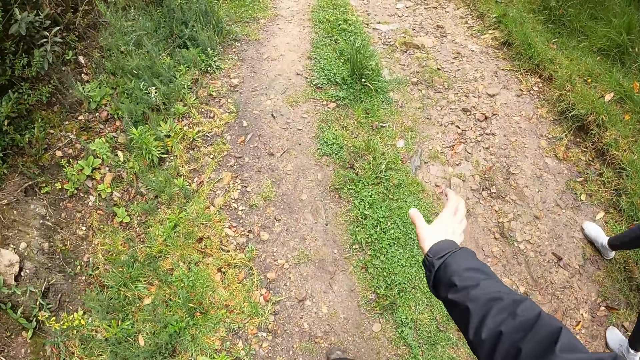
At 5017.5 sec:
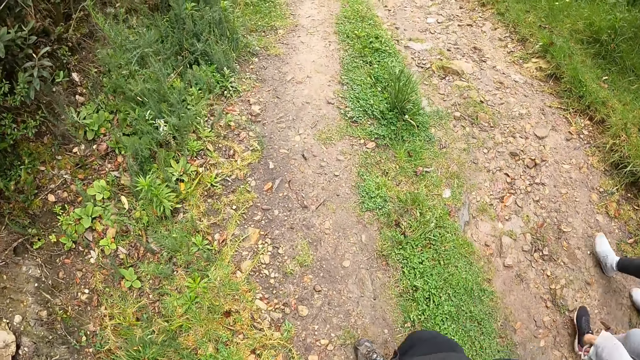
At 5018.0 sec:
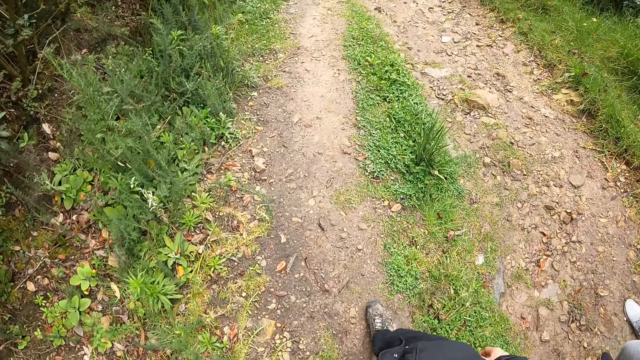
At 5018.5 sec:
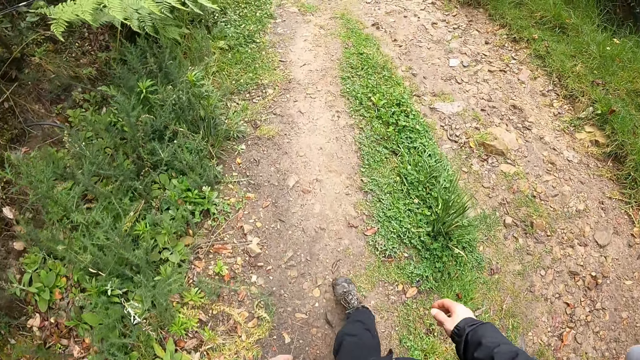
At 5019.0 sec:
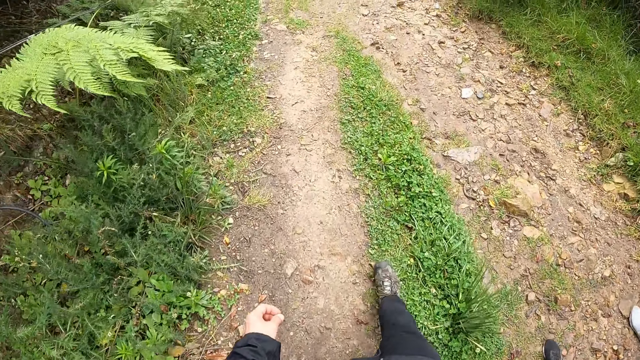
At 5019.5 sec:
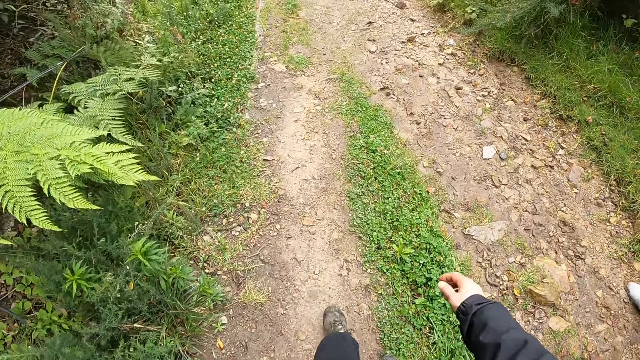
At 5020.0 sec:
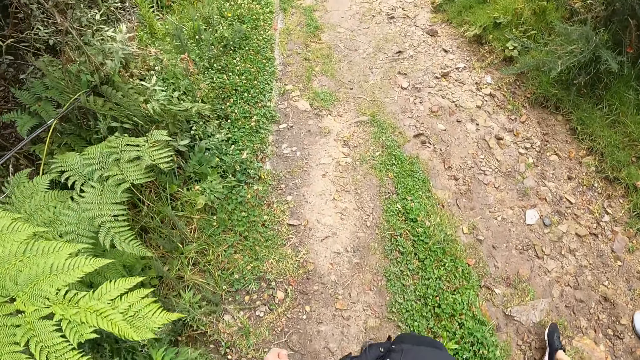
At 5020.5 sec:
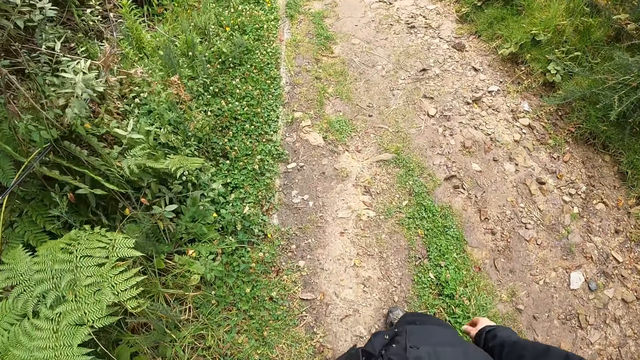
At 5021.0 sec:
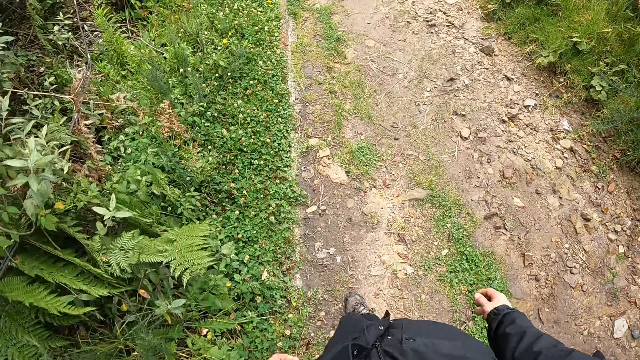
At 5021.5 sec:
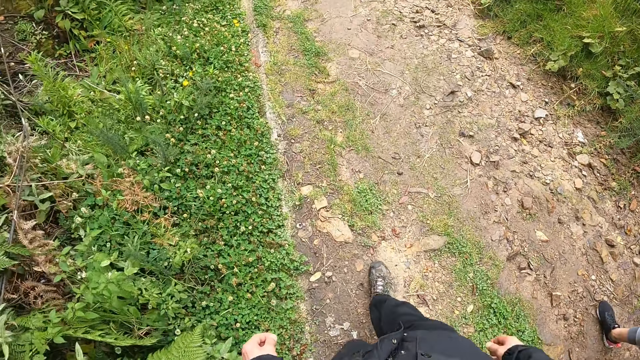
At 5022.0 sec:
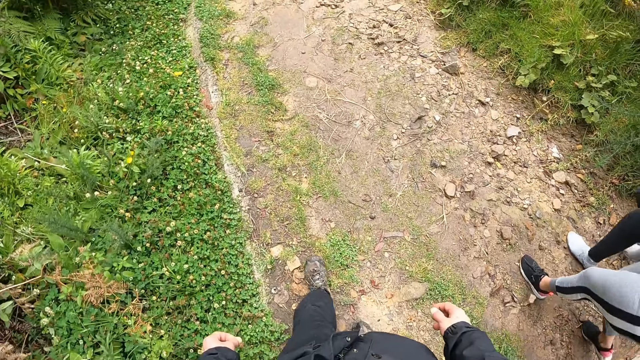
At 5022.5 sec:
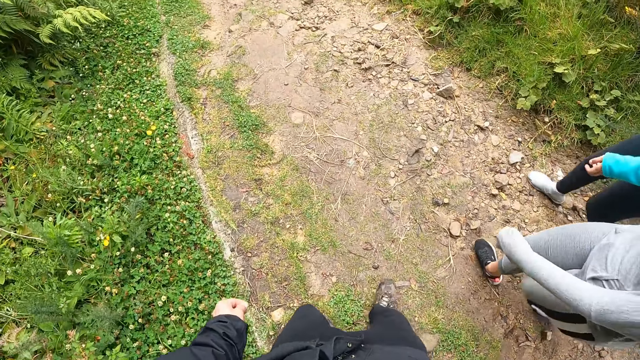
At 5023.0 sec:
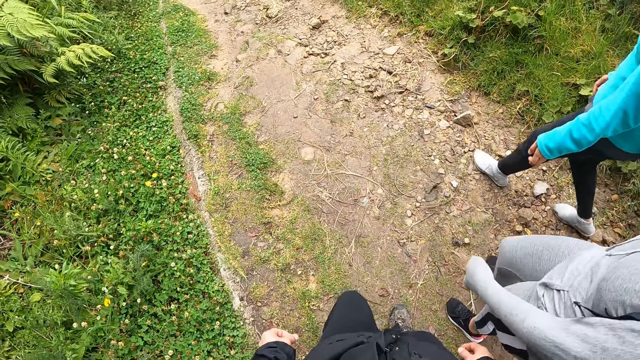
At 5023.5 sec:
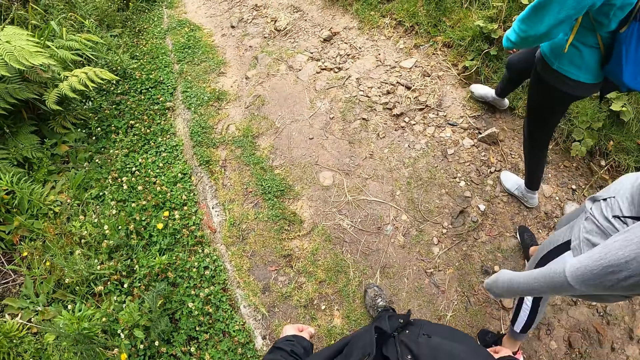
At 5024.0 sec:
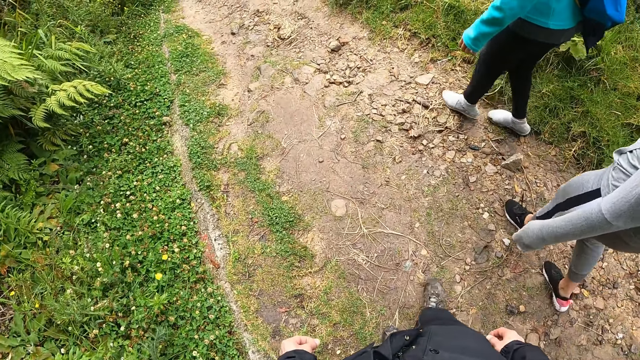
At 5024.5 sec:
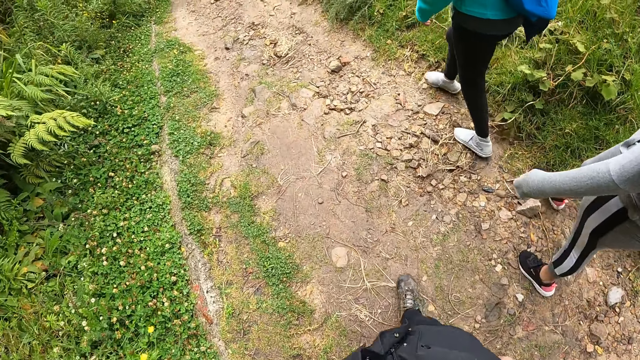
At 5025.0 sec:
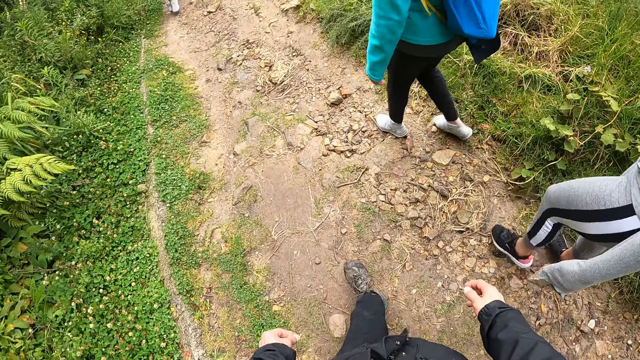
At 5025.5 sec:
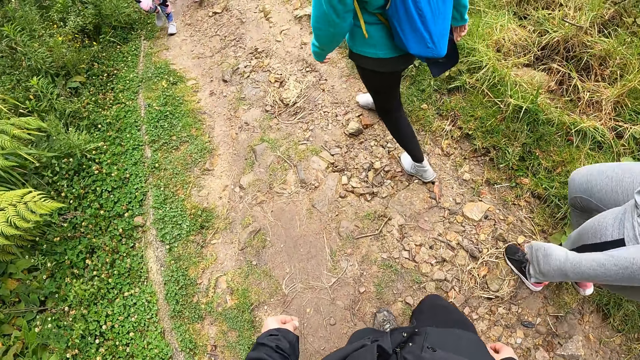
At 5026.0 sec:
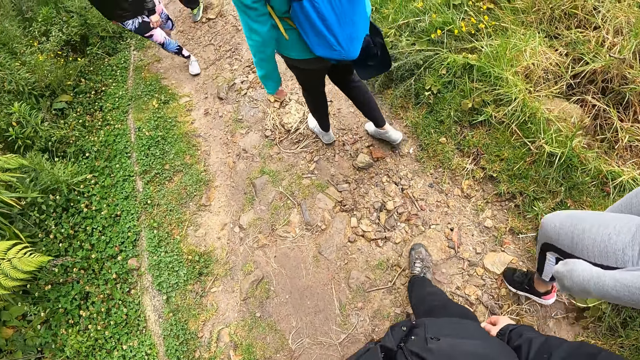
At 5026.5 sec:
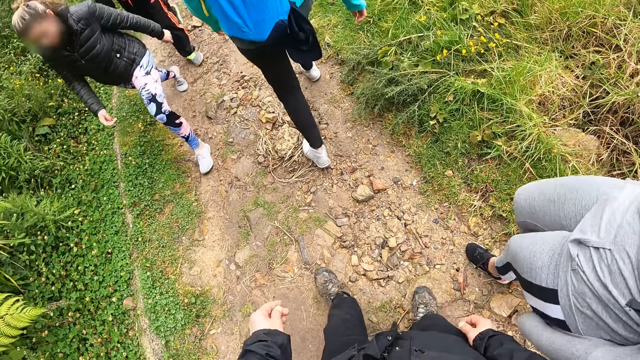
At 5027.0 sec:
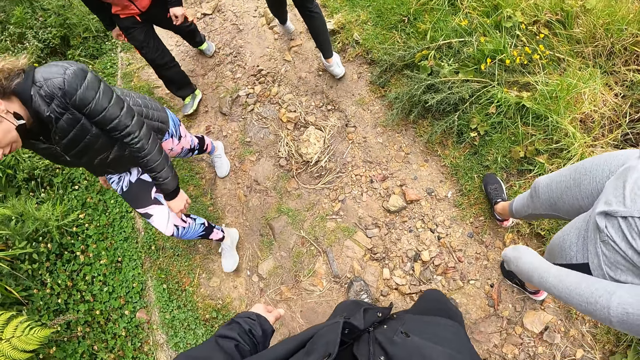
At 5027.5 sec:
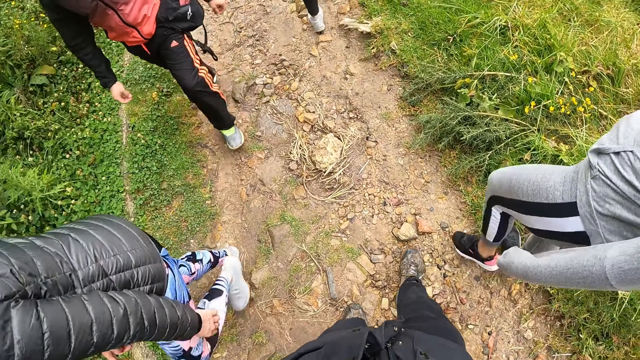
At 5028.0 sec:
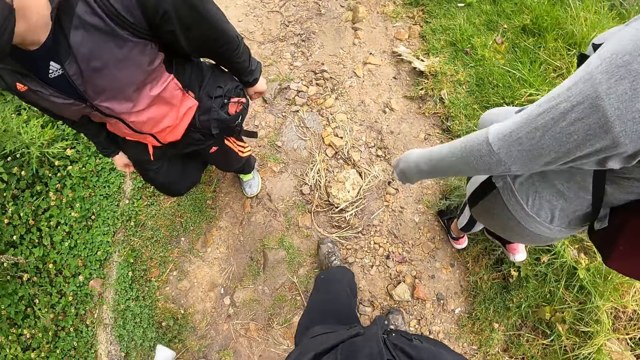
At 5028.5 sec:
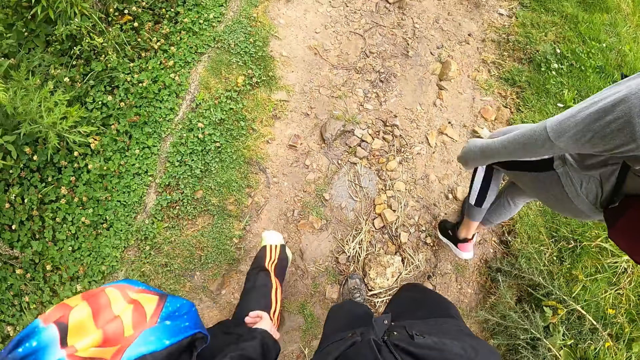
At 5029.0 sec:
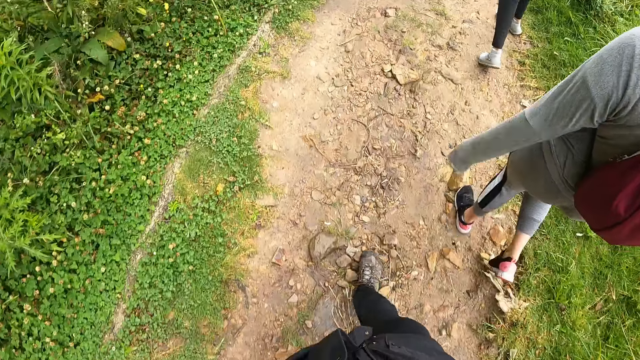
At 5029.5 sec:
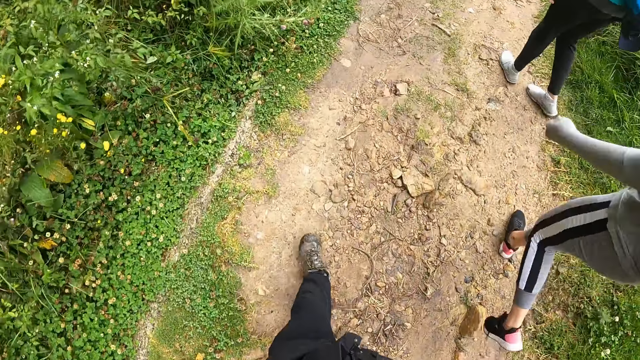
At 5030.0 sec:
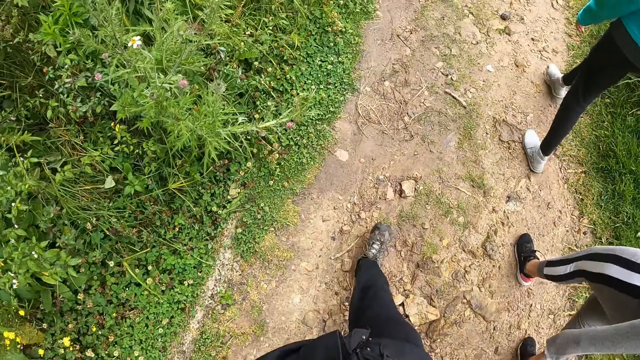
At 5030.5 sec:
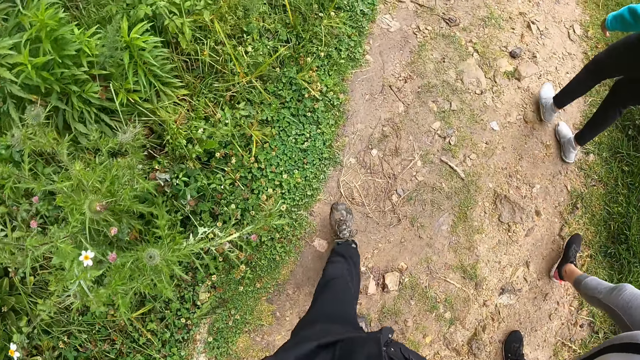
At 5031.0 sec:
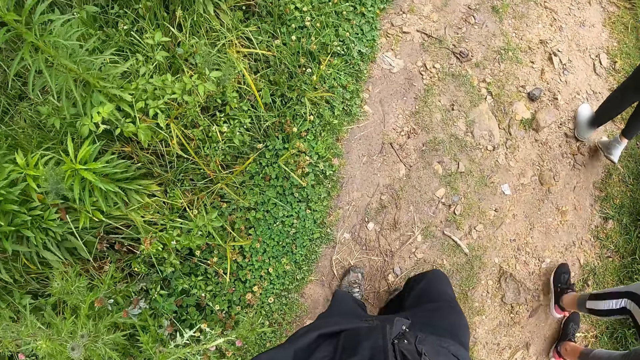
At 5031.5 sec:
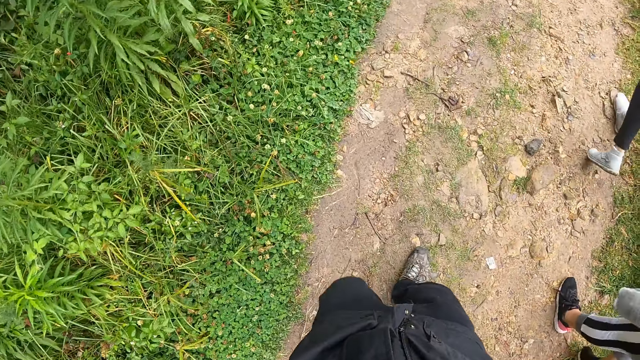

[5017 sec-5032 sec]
A woman walked past the camera wearer. A man walked past the camera wearer.

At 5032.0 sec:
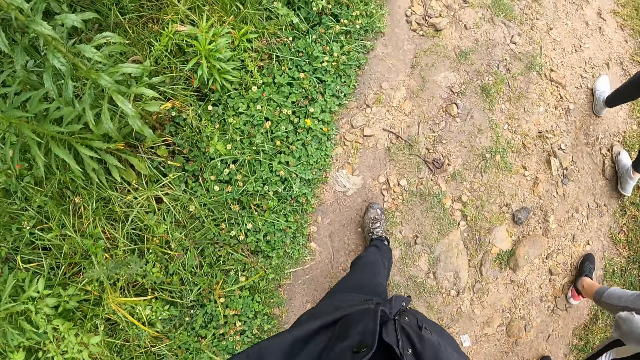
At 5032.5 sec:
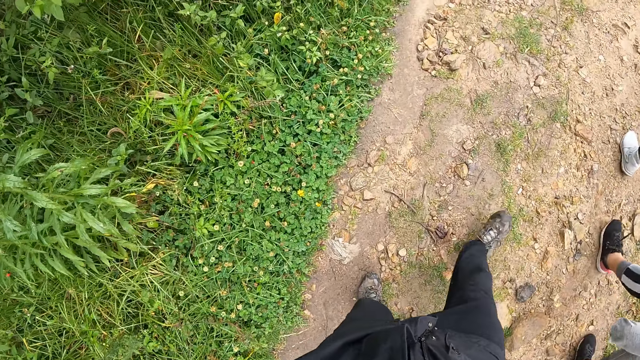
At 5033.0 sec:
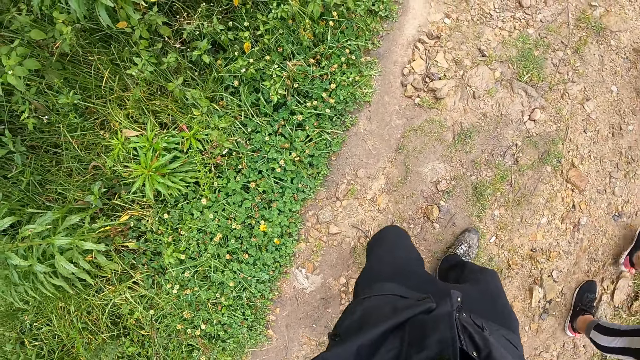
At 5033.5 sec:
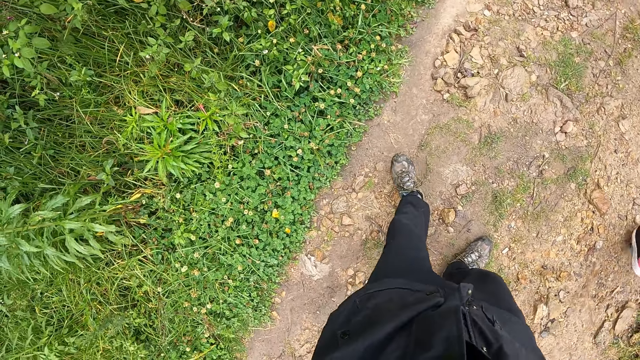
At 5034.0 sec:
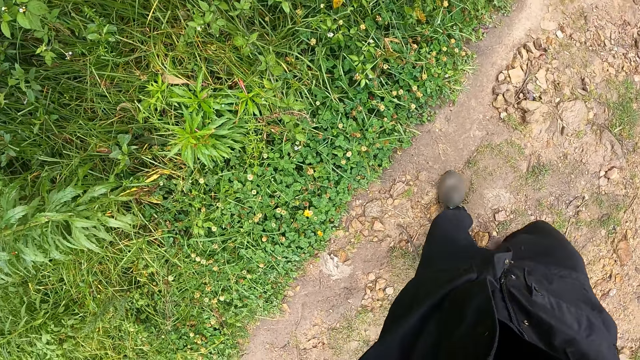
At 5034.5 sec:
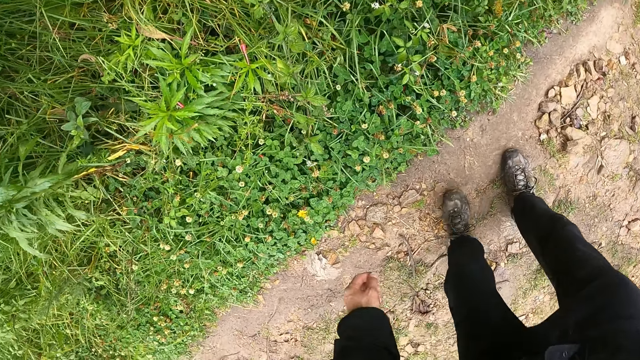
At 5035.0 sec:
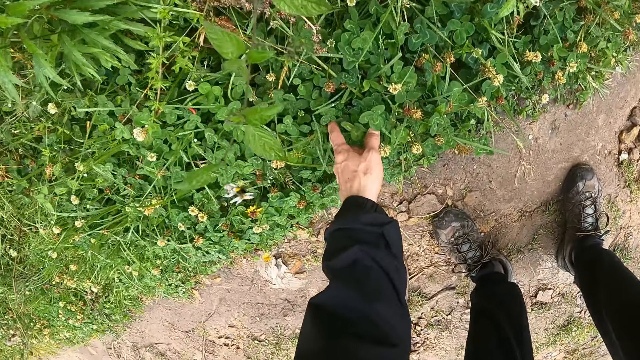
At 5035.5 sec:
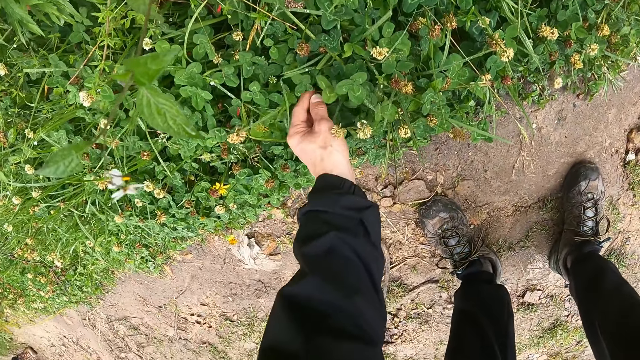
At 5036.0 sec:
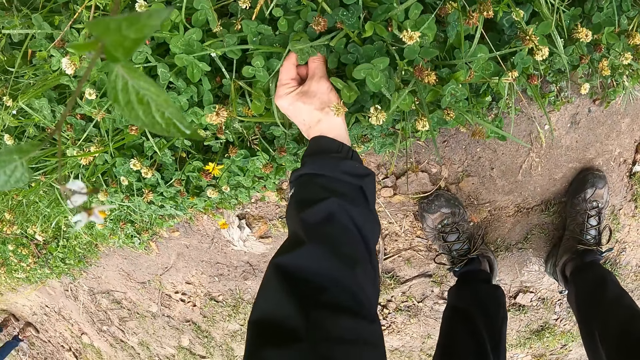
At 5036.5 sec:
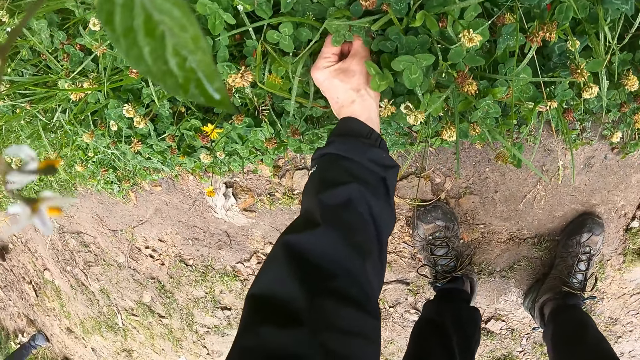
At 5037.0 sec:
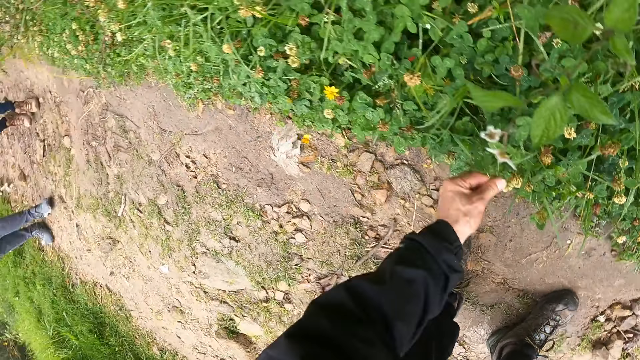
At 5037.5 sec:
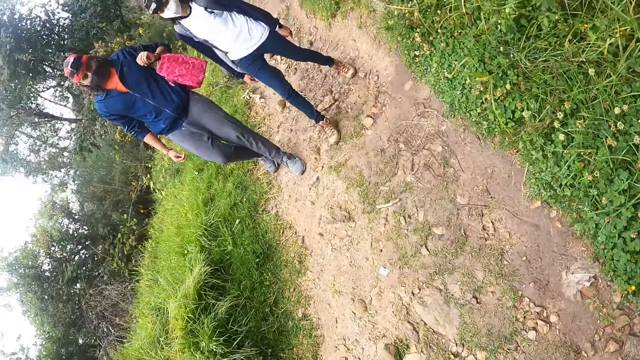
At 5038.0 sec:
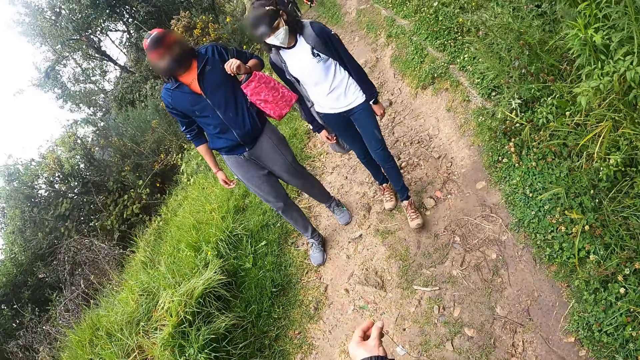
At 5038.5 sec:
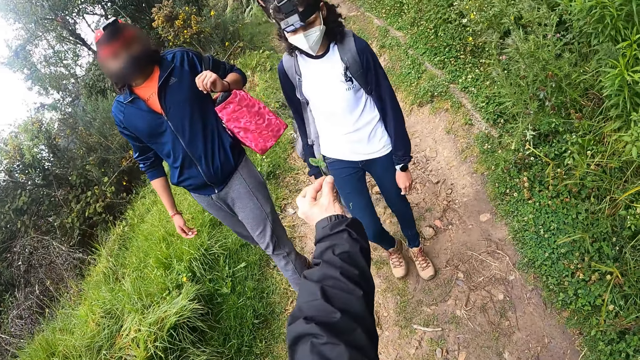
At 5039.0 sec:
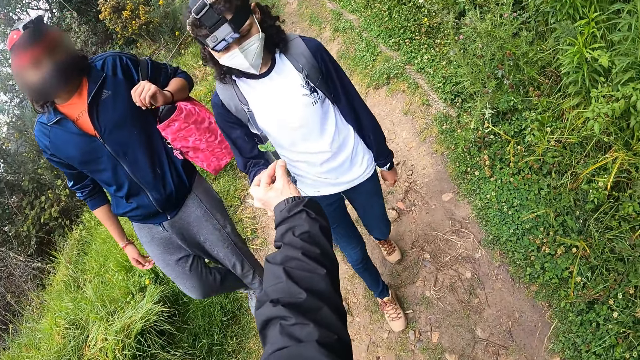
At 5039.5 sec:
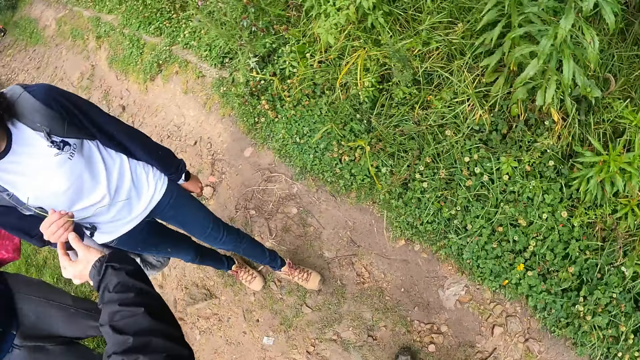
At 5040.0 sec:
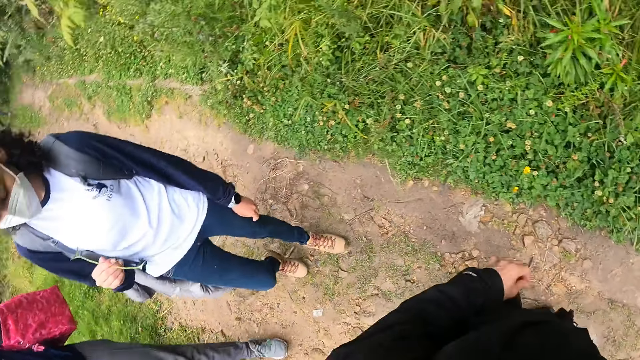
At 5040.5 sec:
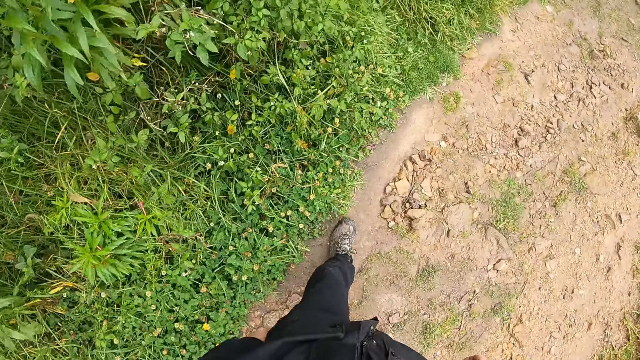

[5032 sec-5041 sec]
The camera wearer picks a plant with his left hand. He gives the plant to a woman with his left hand.
